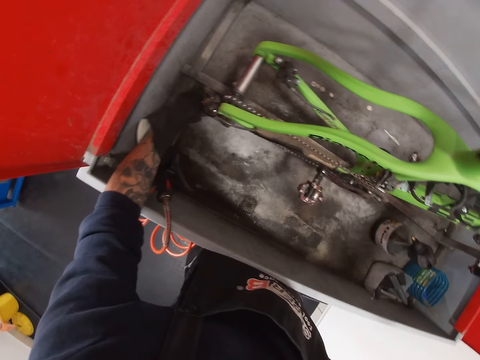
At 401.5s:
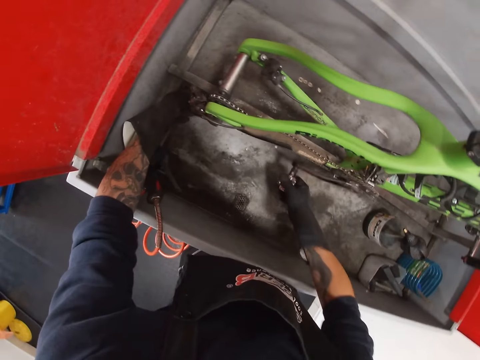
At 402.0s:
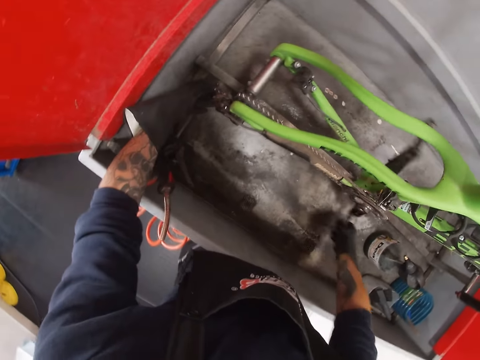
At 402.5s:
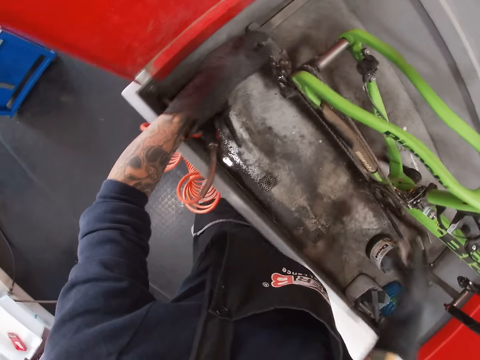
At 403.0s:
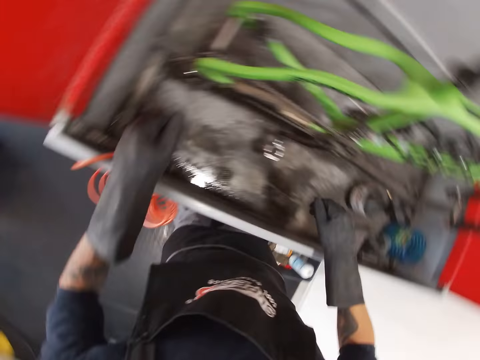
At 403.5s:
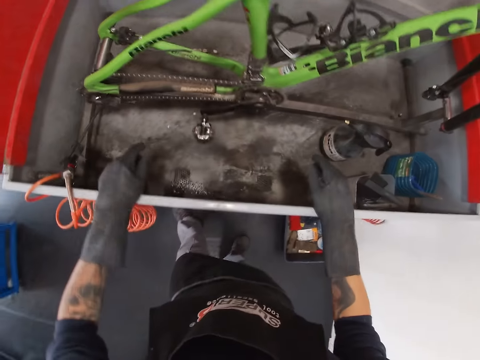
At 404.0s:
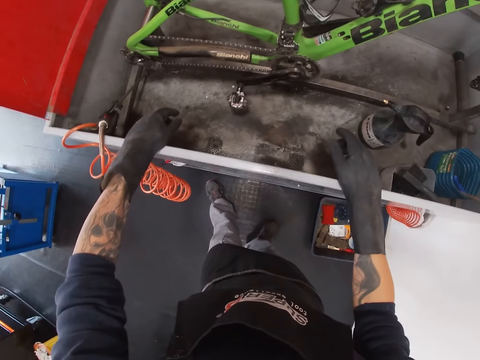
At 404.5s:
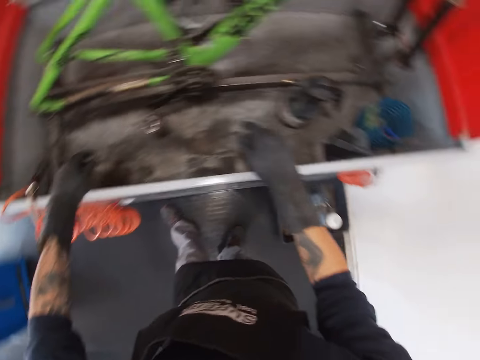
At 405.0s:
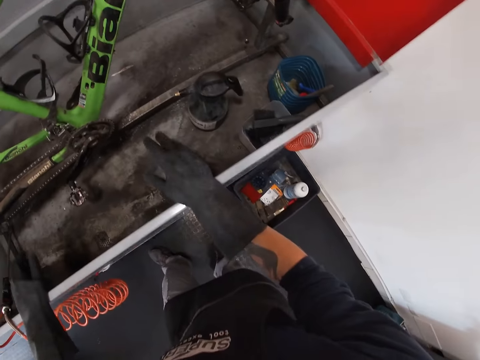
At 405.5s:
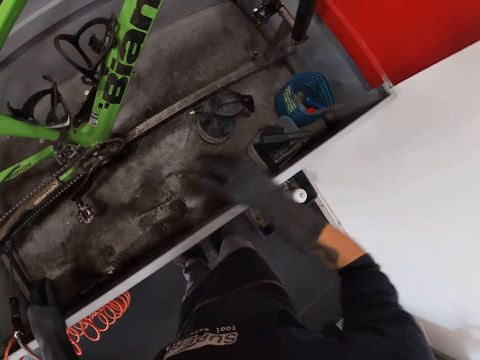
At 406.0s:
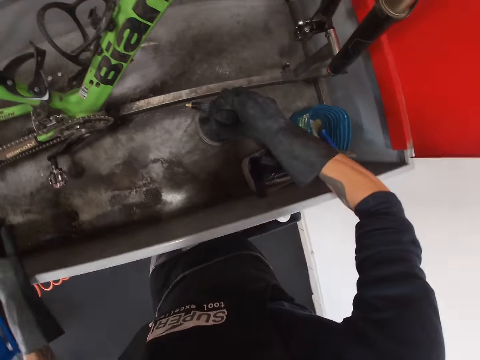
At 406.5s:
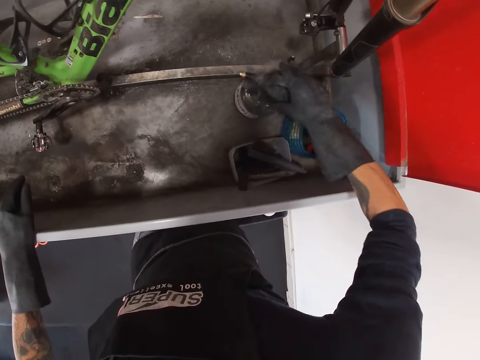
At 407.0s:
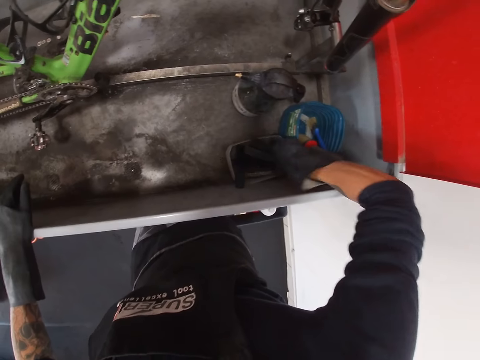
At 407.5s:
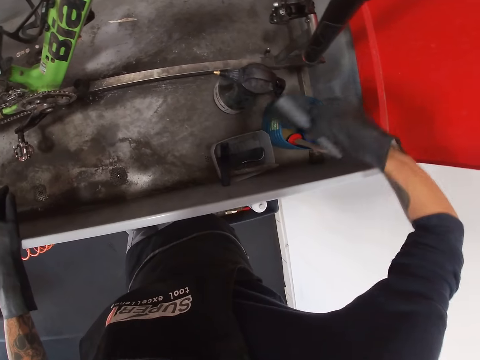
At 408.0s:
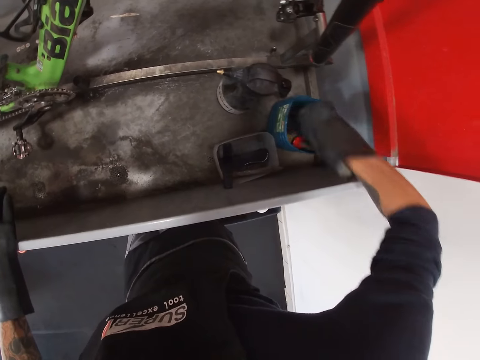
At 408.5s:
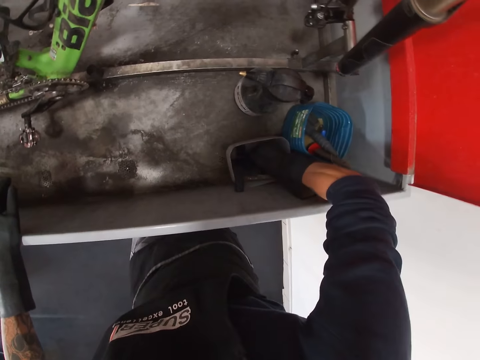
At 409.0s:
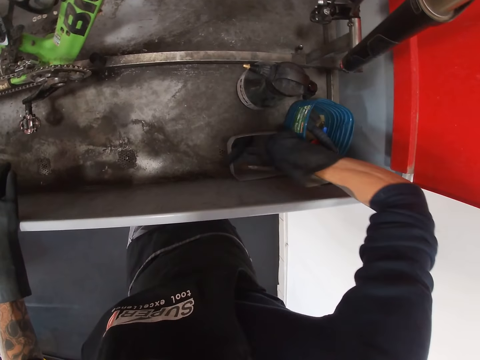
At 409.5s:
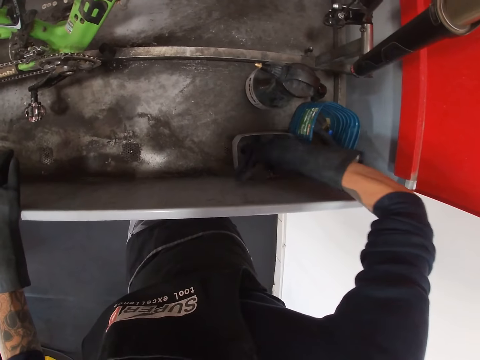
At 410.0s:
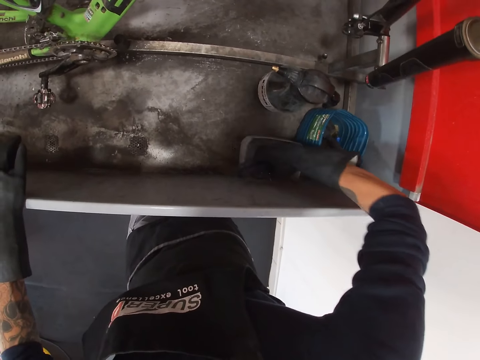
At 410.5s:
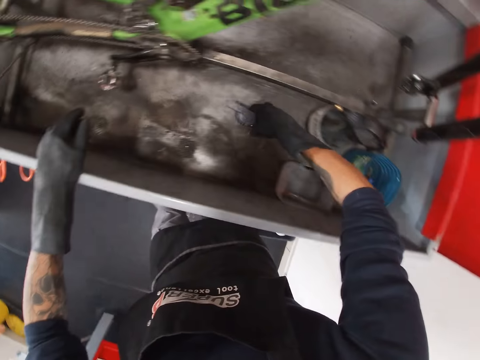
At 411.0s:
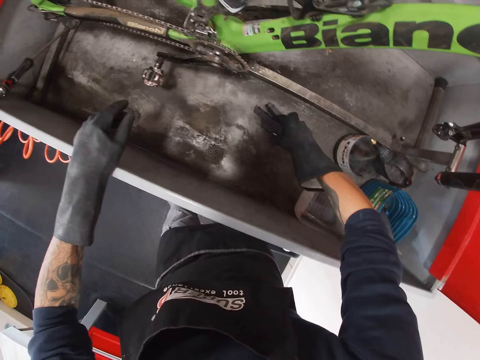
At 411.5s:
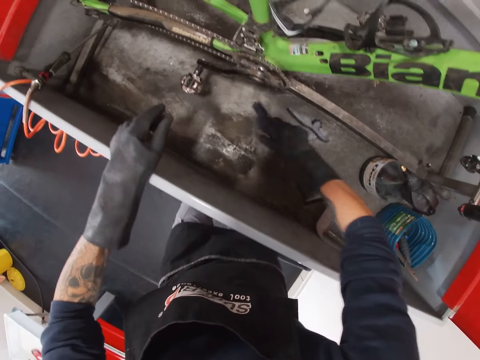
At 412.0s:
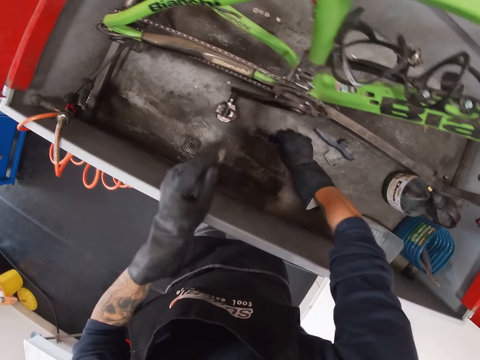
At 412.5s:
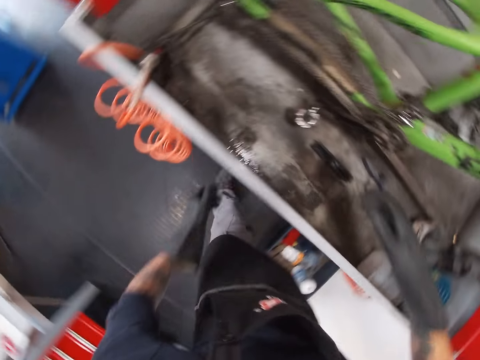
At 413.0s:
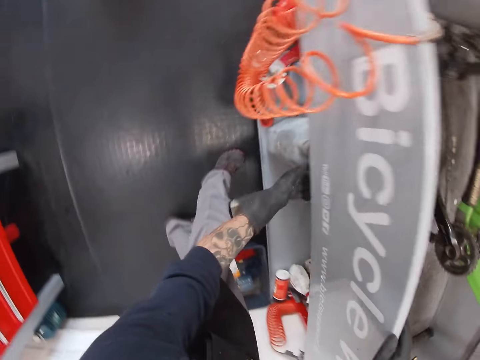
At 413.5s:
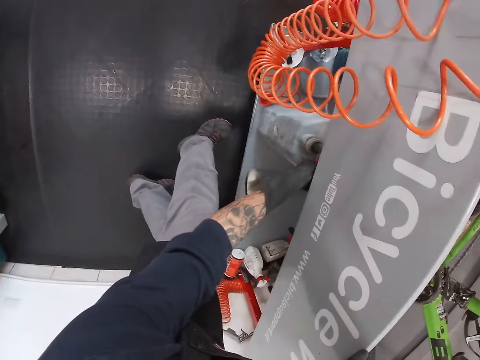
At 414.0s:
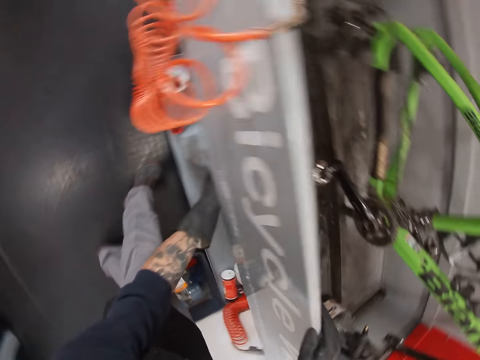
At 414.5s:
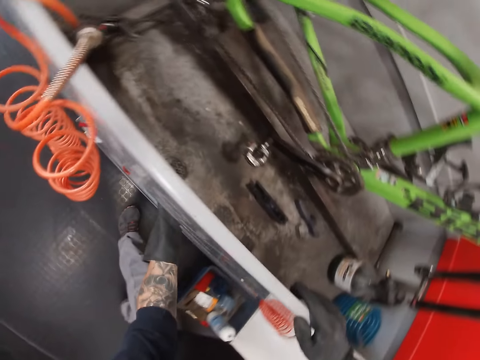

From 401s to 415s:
The camera wearer holds the bicycle. He rolls the bicycle pedal with his right hand. He looks around the room. He adjusts the bike cleaner with his right hand. He pushes the pump. He picks up a brush from a plastic container in the bicycle wash with his right hand. He drops the brush in the plastic container in the bicycle wash with his right hand. He picks up a chain cleaning device from the plastic container with his right hand. He picks up the cover of the chain cleaning device from the plastic container with his right hand. He picks up a chain keeper from the plastic container with his right hand. He drops the chain keeper in the bicycle wash with his right hand. He drops the cover of the chain cleaning device in the bicycle wash with his right hand. He drops the chain cleaning device in the bicycle wash with his right hand. He cleans his left hand under the bicycle wash. He opens the bicycle wash.

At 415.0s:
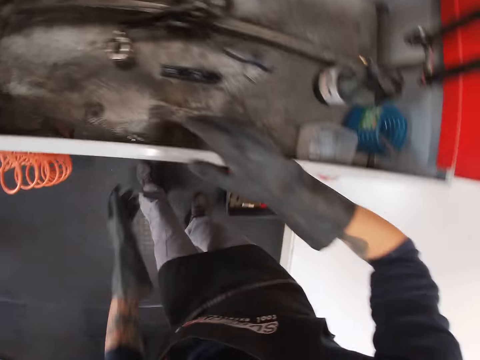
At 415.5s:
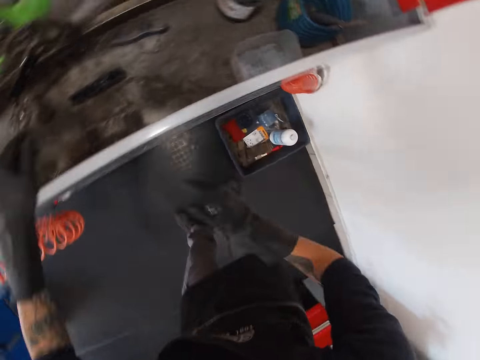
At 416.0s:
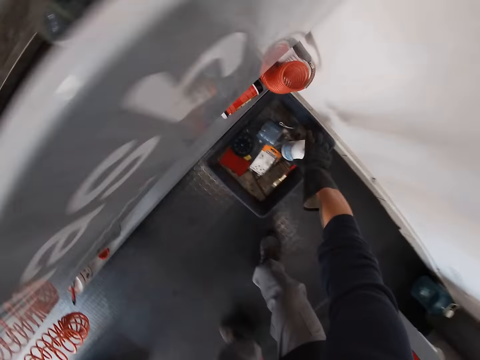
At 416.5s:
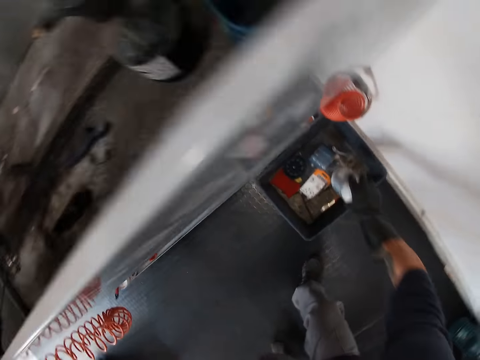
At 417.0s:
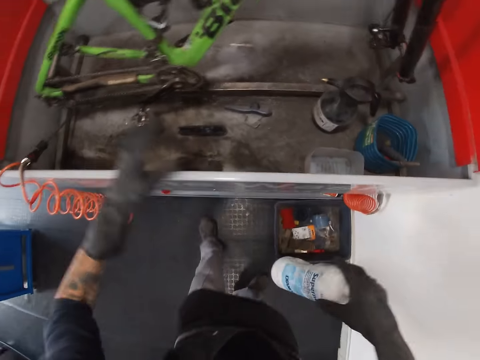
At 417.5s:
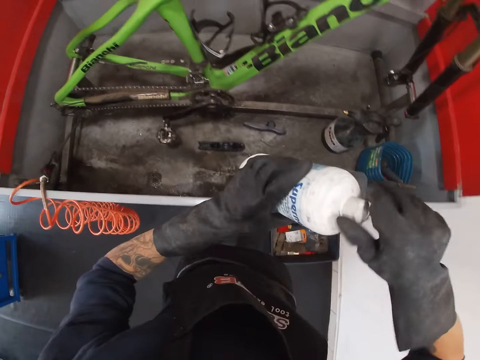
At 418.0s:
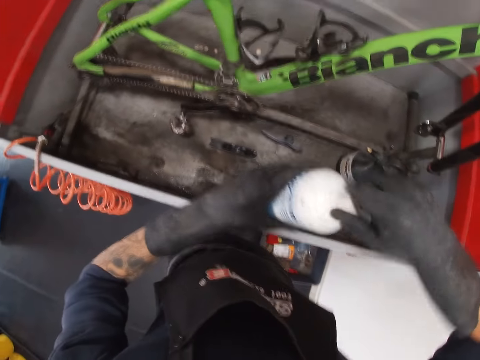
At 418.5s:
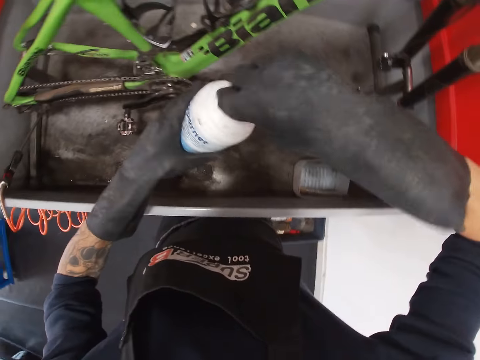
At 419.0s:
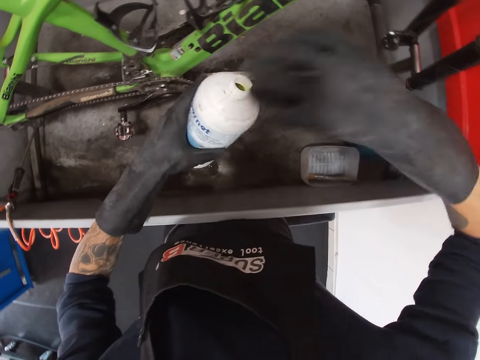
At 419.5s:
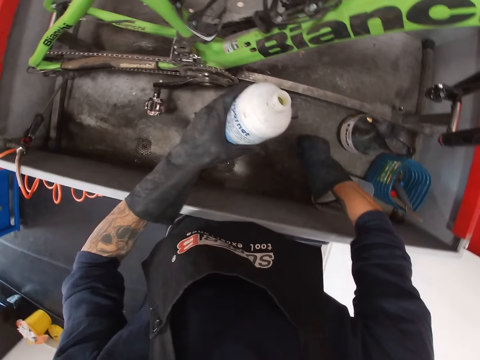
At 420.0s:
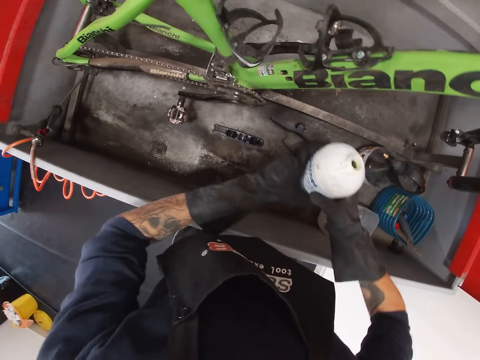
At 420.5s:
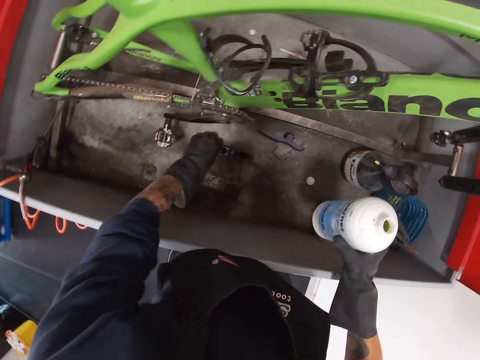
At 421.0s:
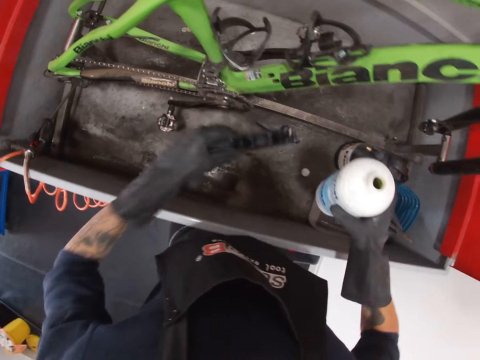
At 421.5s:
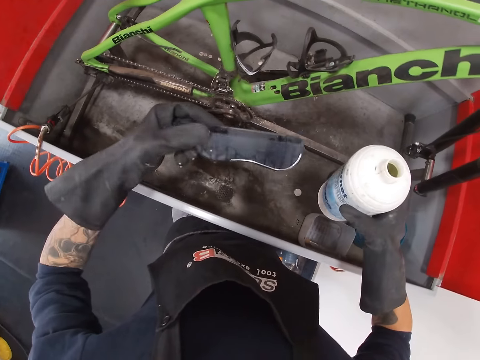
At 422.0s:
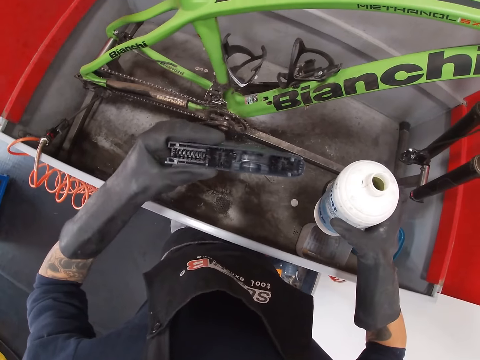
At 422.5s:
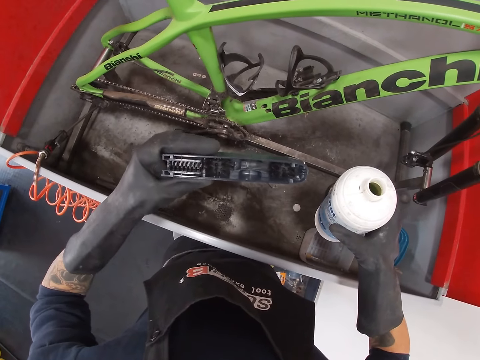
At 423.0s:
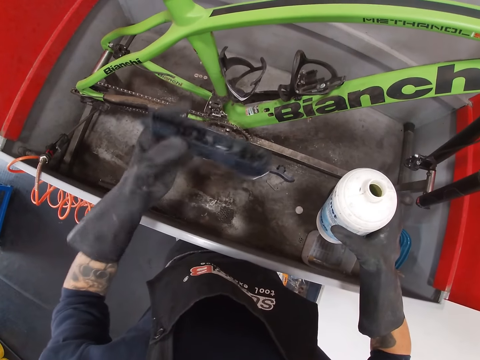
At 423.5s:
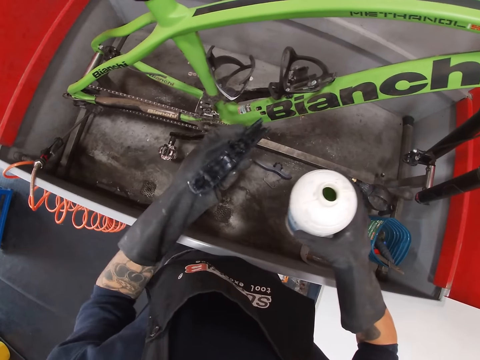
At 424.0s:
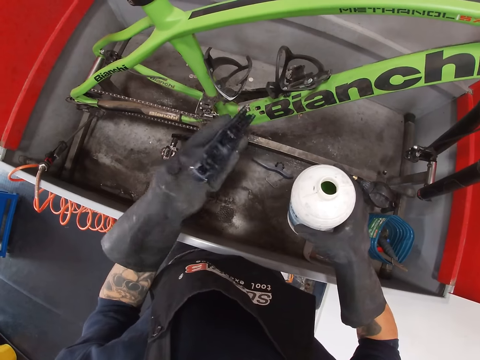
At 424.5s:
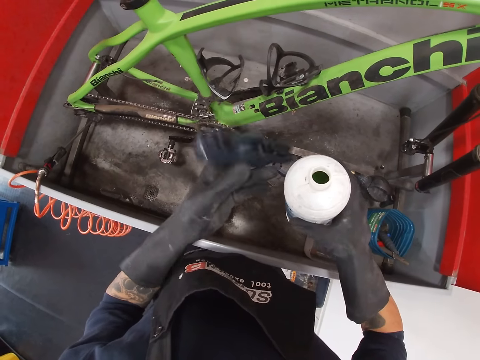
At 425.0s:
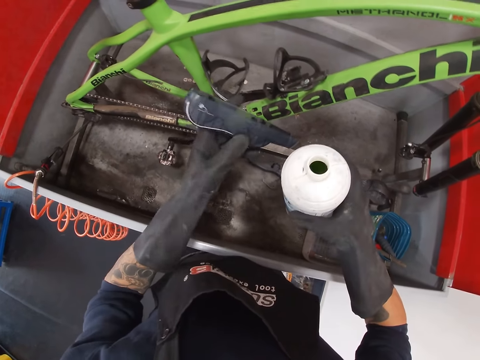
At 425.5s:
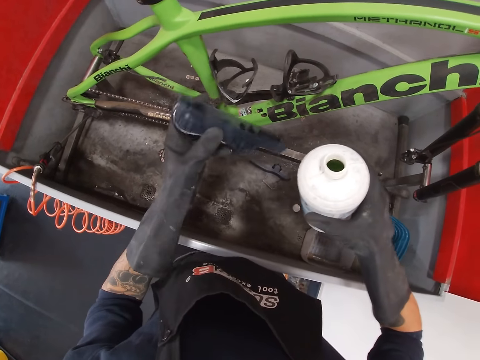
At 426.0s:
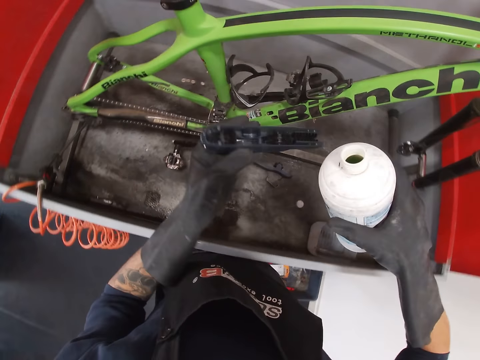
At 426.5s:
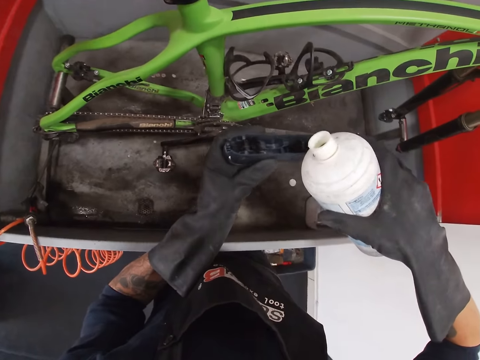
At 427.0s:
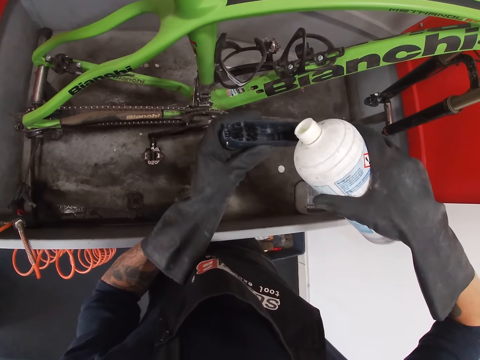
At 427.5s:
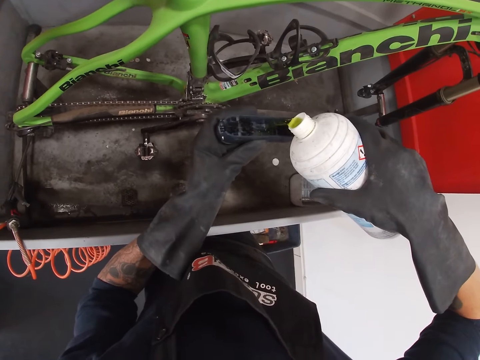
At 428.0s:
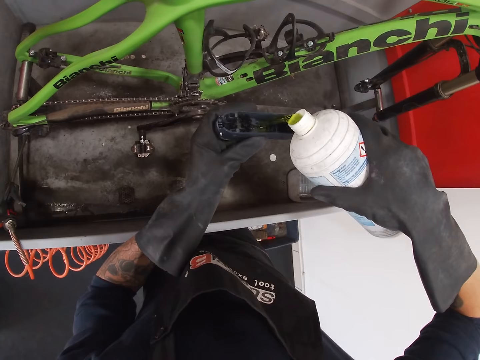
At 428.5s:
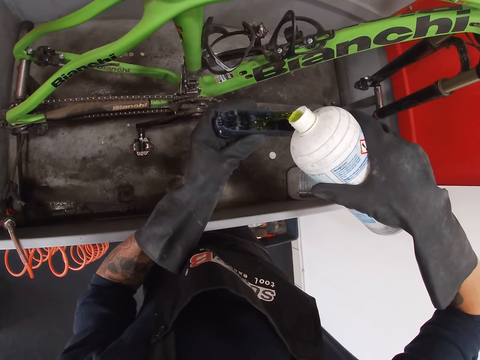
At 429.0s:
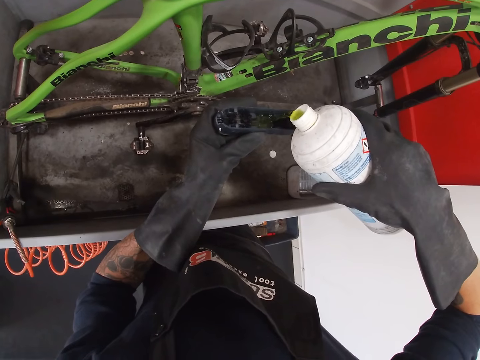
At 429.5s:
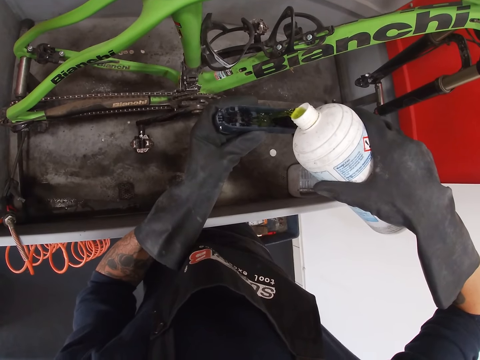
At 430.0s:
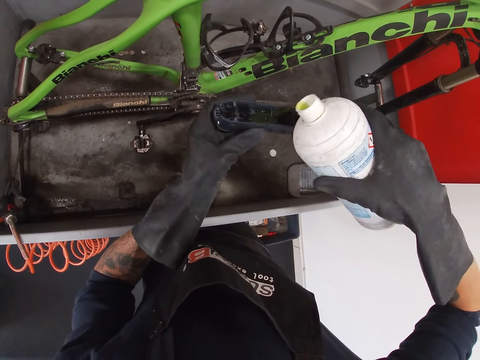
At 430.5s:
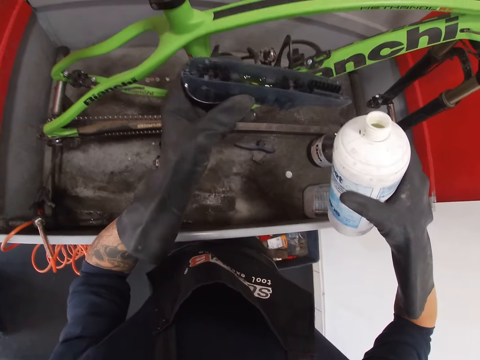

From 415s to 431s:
The camera wearer lifts his hand. He picks up a chain lube from a plastic container on the floor with his right hand. He holds the chain lube with his left hand. He opens the chain lube with his right hand. He drops the cover of the chain lube in the bicycle wash with his right hand. He transfers the chain lube from his left hand to his right hand. He picks up the chain cleaning device or chain cleaner from the bicycle wash with his left hand. He holds the chain cleaner. He pours lube into the chain cleaning device with the chain lube in his right hand.
